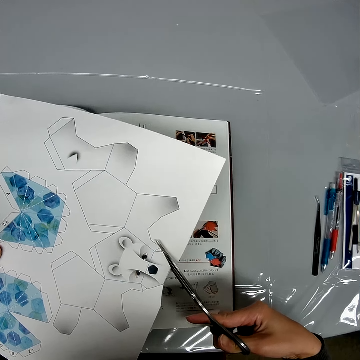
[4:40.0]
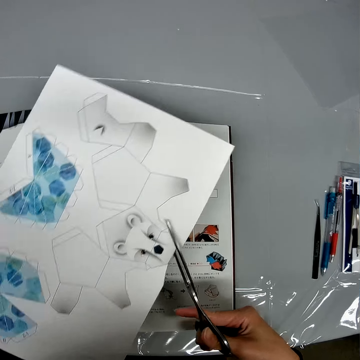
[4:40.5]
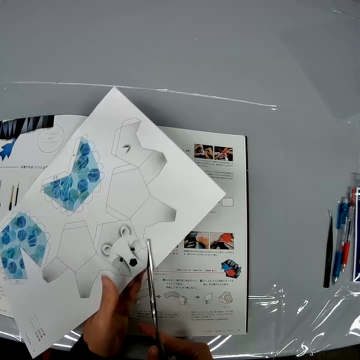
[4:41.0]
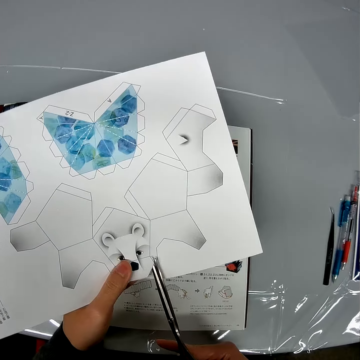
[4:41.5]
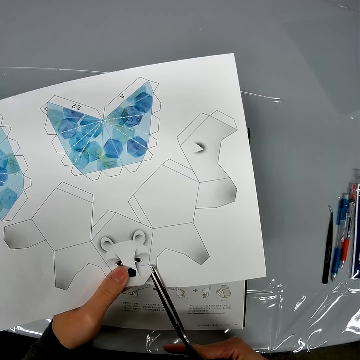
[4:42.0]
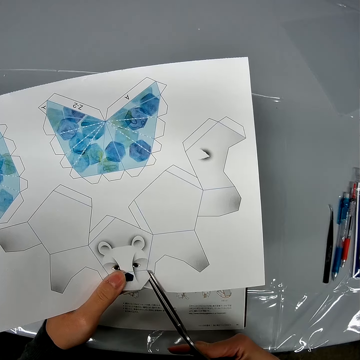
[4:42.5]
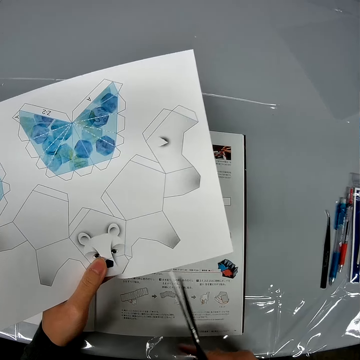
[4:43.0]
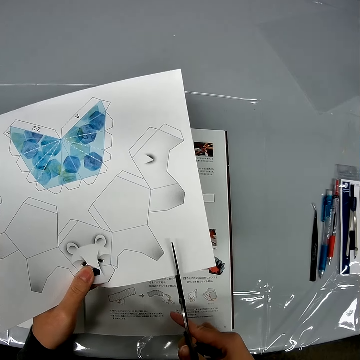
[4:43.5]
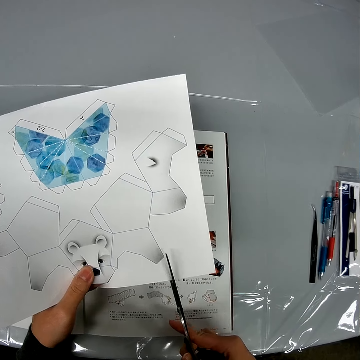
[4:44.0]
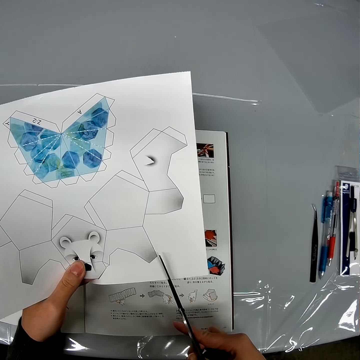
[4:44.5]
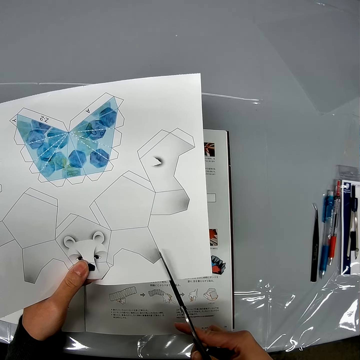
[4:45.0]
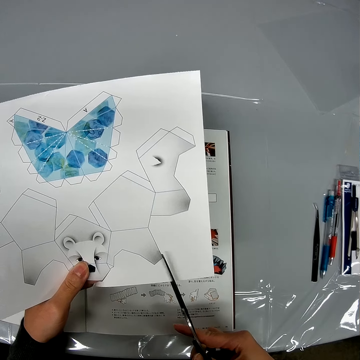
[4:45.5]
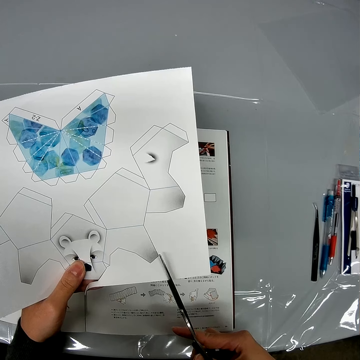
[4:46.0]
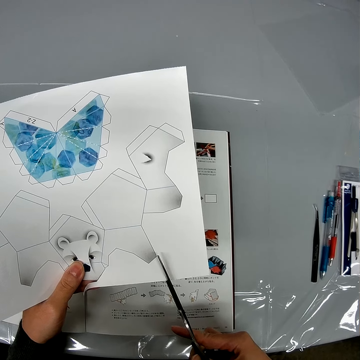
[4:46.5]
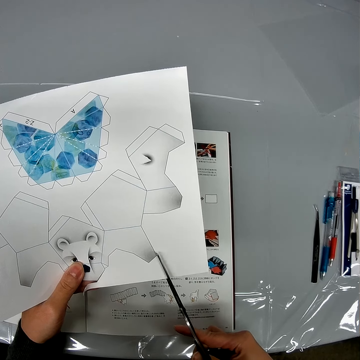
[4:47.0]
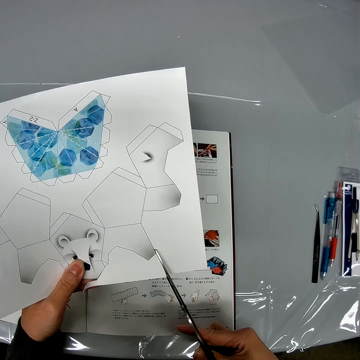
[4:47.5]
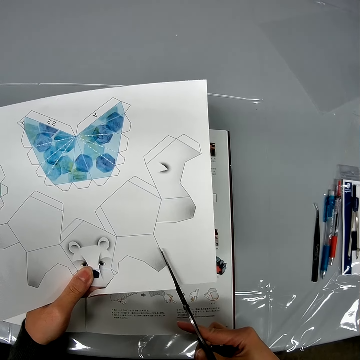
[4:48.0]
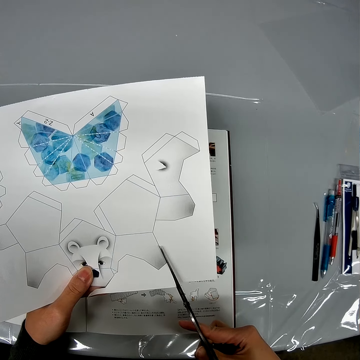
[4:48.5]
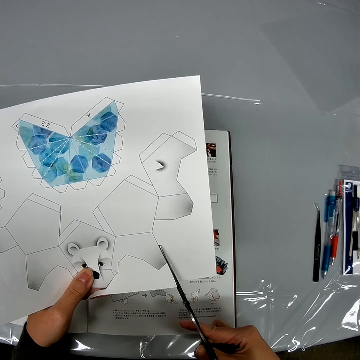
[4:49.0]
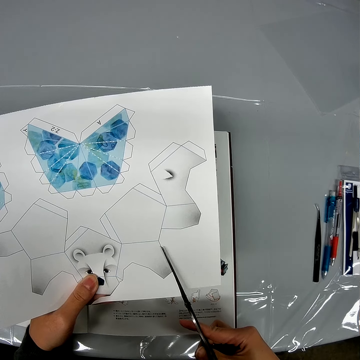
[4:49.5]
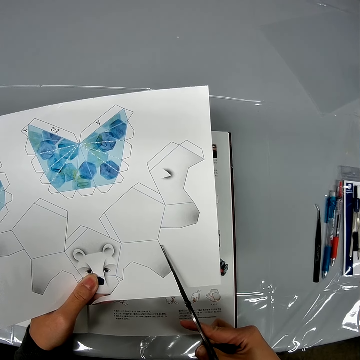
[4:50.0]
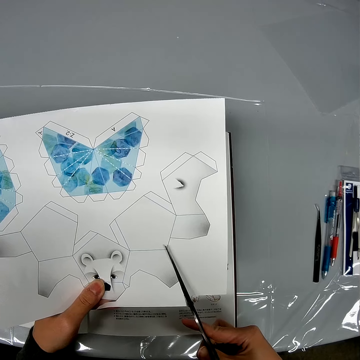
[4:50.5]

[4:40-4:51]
The camera wearer flips a piece of drawing book paper with hands. They cut the piece of drawing book paper with scissors.

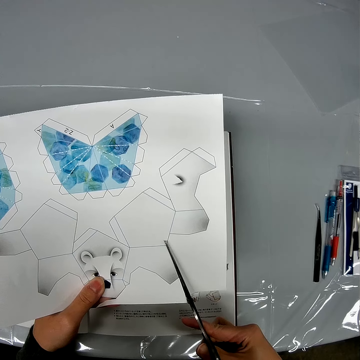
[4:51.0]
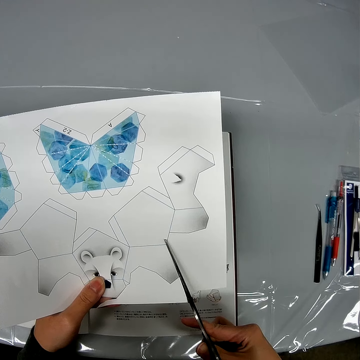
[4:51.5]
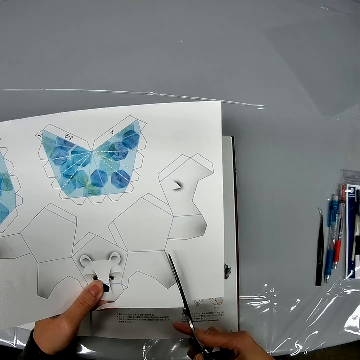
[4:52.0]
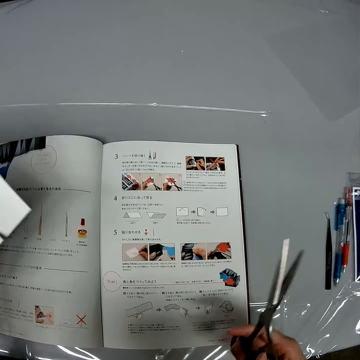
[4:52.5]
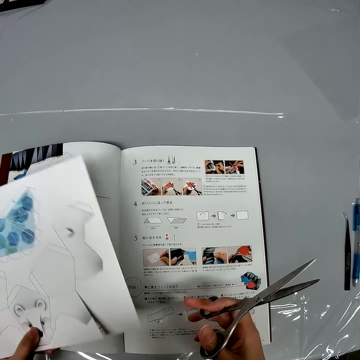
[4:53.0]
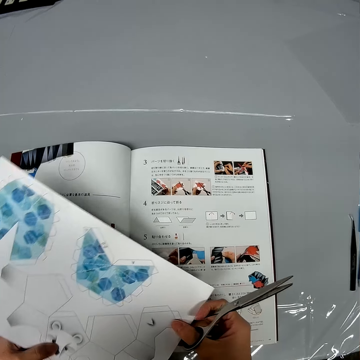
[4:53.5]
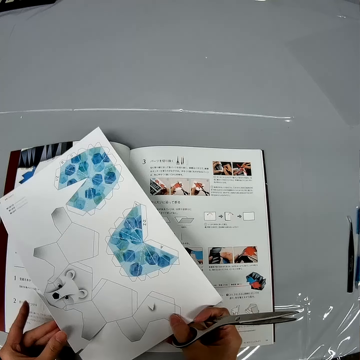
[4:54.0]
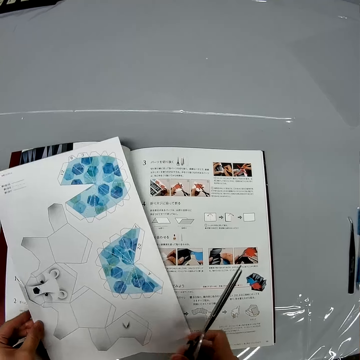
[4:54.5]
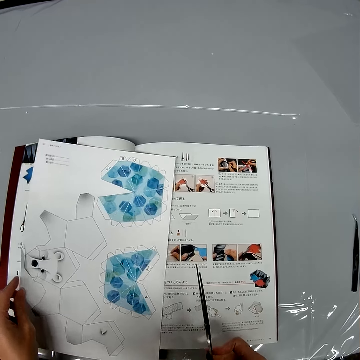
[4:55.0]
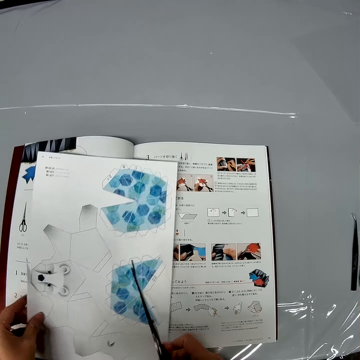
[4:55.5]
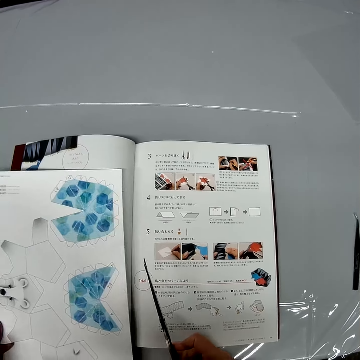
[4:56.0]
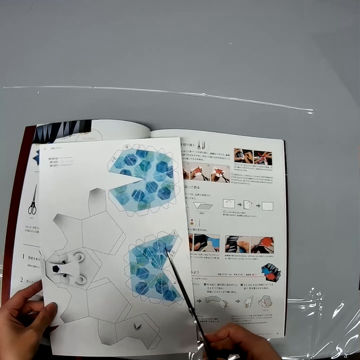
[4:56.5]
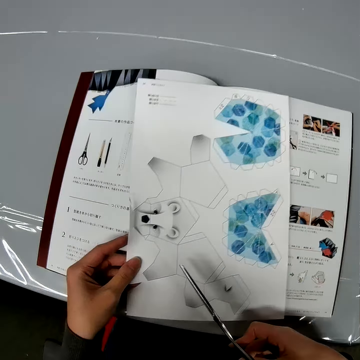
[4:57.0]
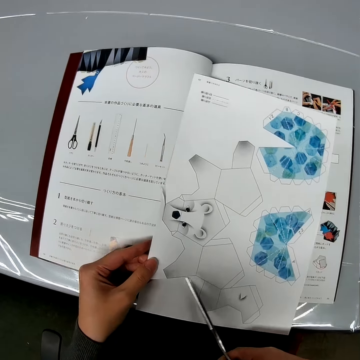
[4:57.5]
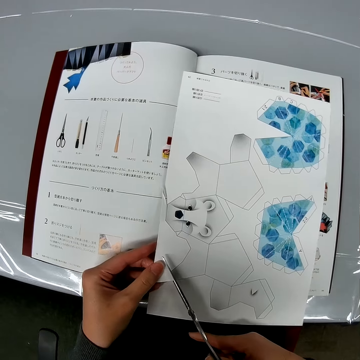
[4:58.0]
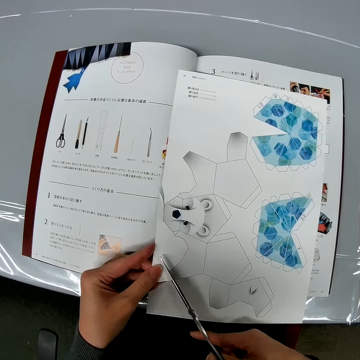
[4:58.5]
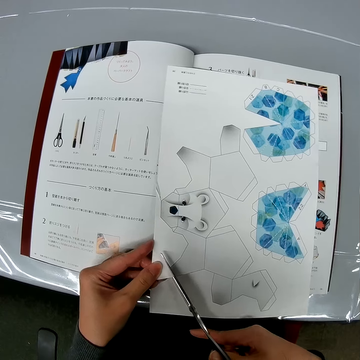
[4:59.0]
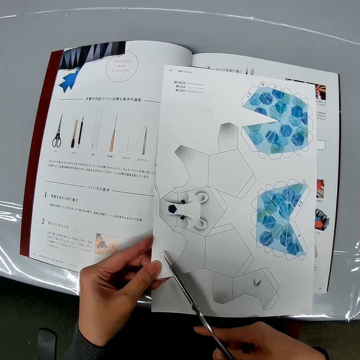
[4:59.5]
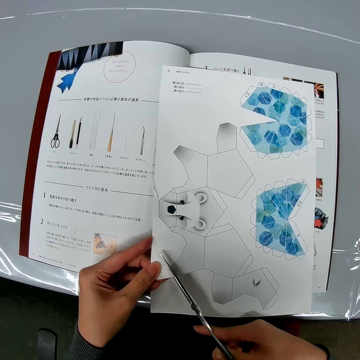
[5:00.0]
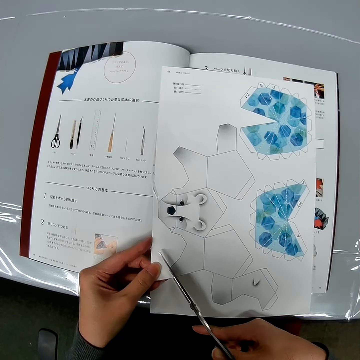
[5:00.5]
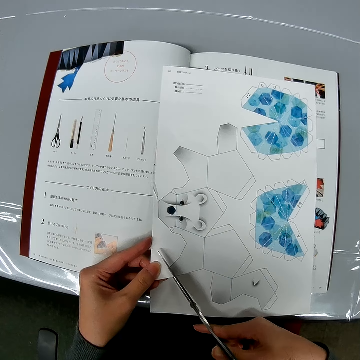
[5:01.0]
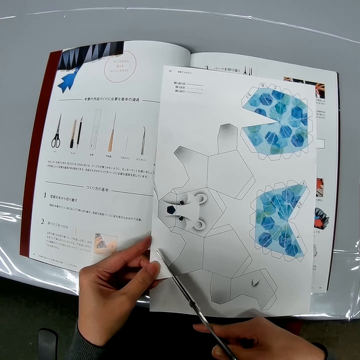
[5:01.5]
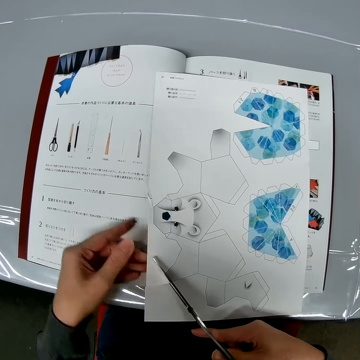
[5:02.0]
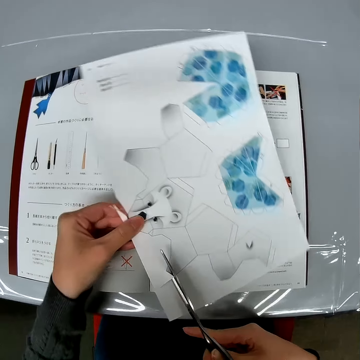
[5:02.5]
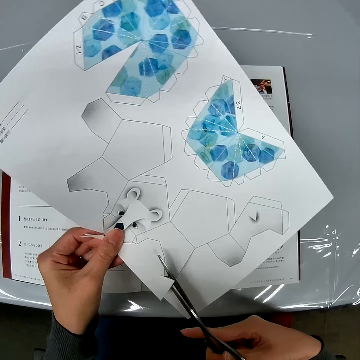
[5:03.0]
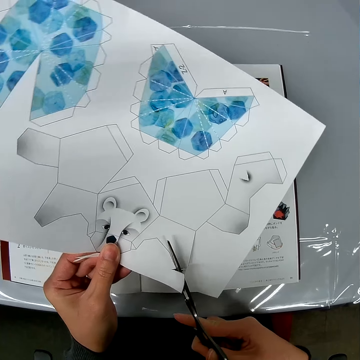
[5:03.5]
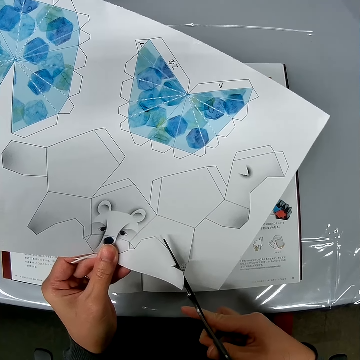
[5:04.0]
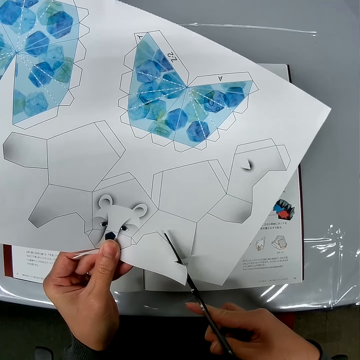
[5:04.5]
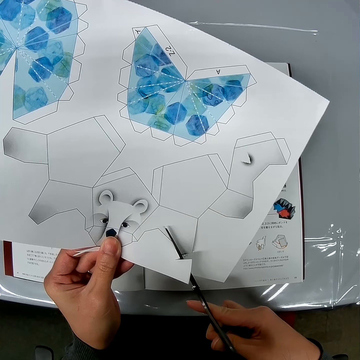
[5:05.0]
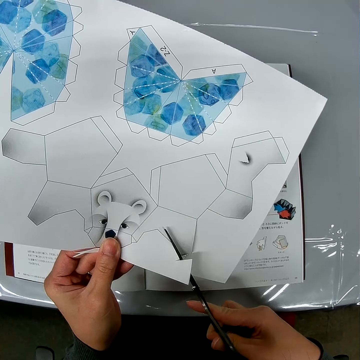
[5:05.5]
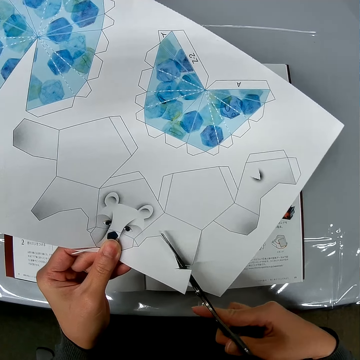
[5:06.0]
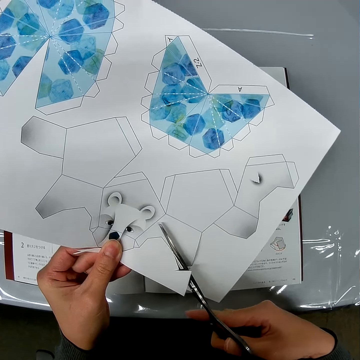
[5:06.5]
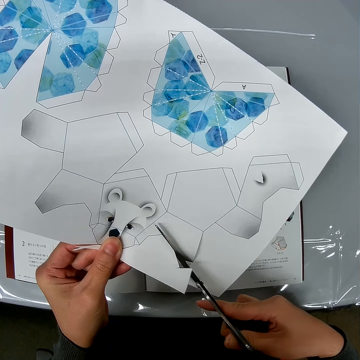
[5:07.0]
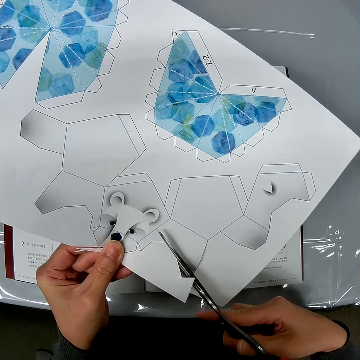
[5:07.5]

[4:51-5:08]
The camera wearer moves the craft paper. They turn the craft paper. They drag the craft paper on the instruction booklet. They cut the craft paper with a pair of scissors. They turn the craft paper. They cut the craft paper with the pair of scissors.

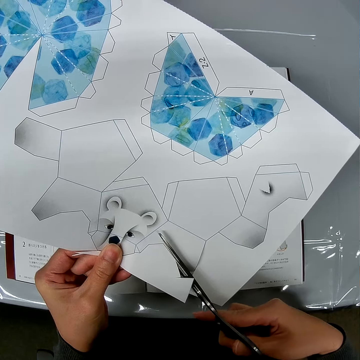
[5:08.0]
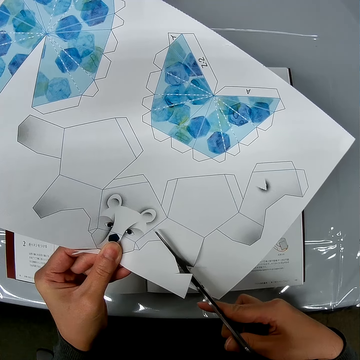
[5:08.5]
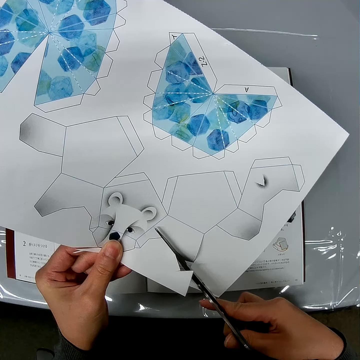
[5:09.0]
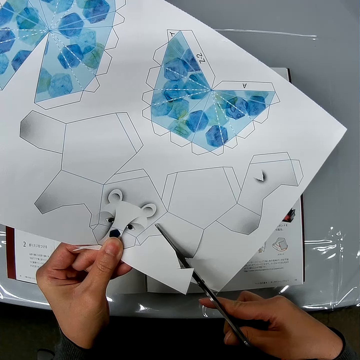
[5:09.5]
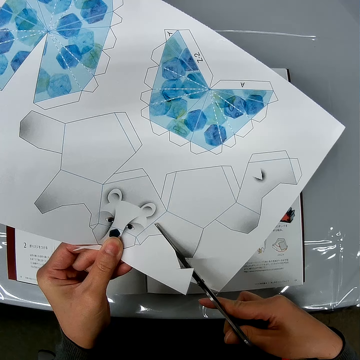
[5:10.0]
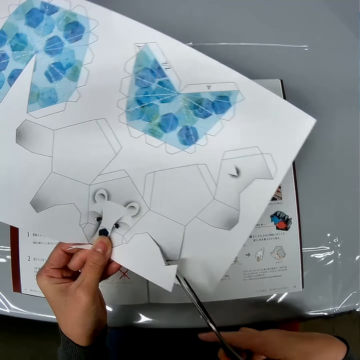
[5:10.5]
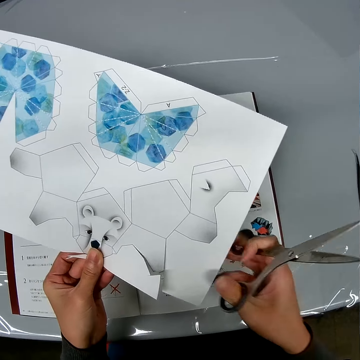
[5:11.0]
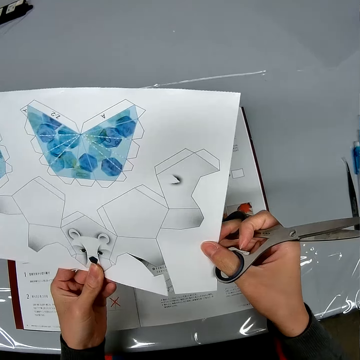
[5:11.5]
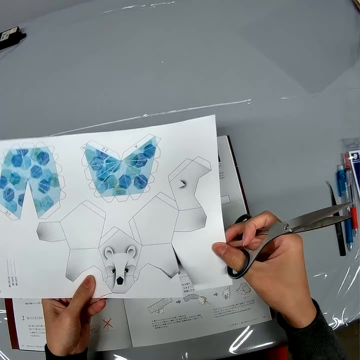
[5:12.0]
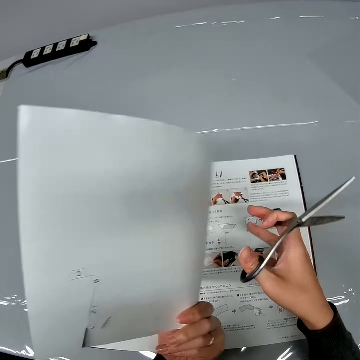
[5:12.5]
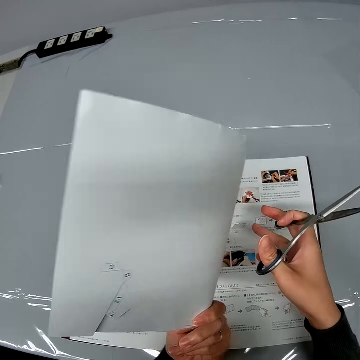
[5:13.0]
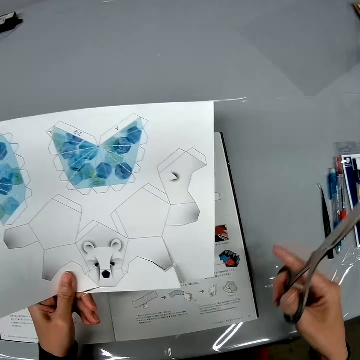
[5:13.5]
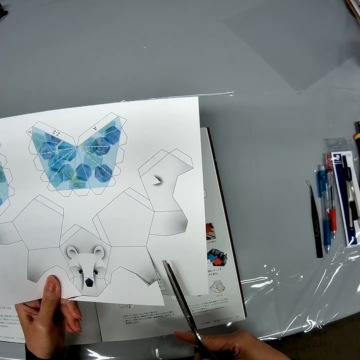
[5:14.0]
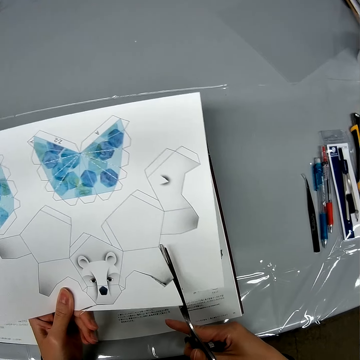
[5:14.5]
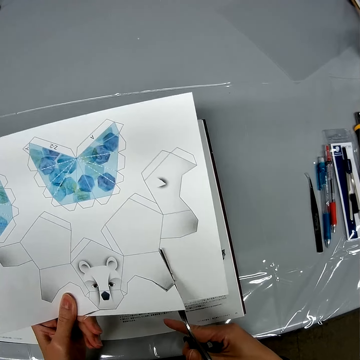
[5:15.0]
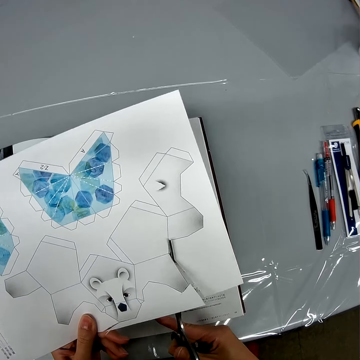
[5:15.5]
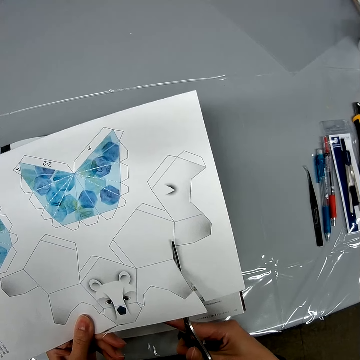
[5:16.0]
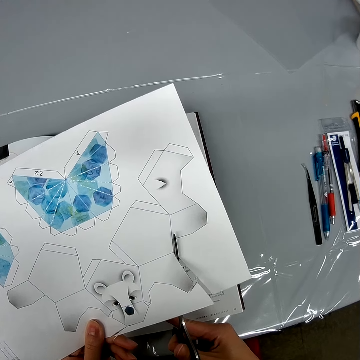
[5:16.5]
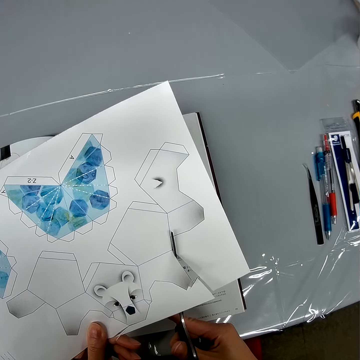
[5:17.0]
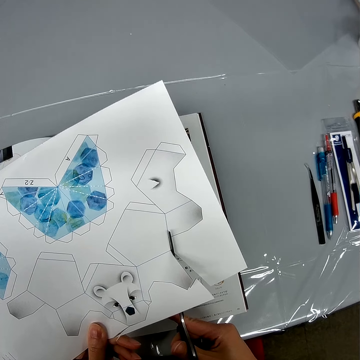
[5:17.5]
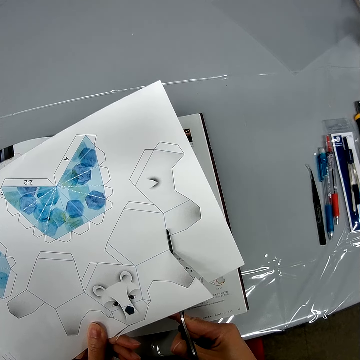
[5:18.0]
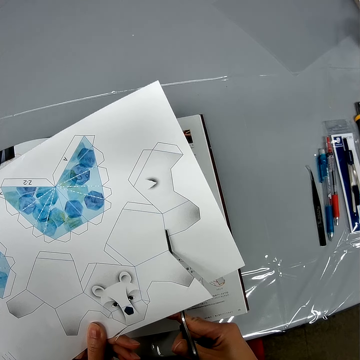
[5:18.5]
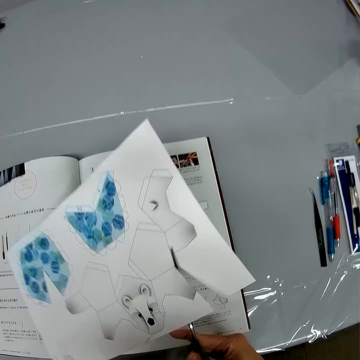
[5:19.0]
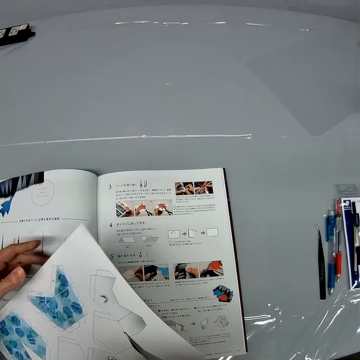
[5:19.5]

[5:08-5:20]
The camera wearer turns the craft paper. They cut the craft paper with a pair of scissors. They turn the craft paper.
